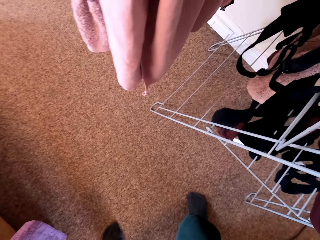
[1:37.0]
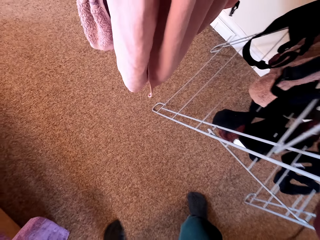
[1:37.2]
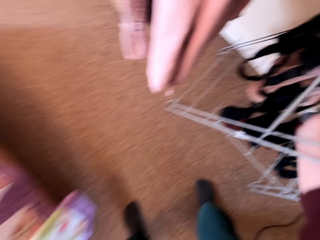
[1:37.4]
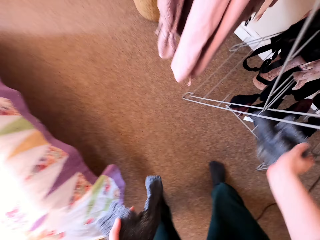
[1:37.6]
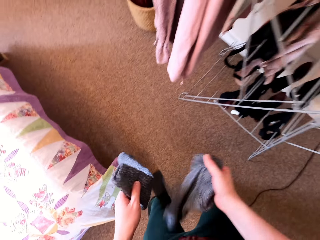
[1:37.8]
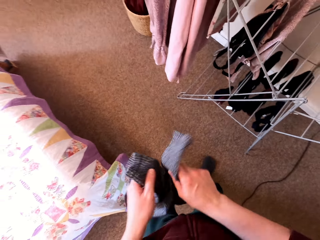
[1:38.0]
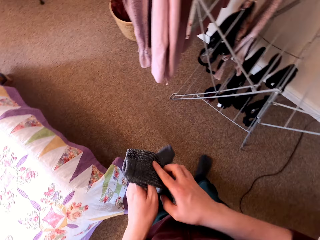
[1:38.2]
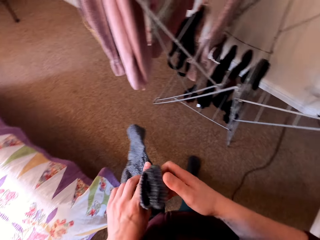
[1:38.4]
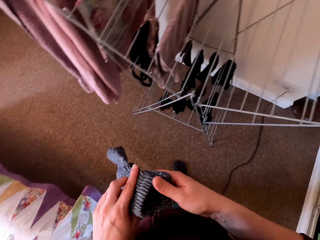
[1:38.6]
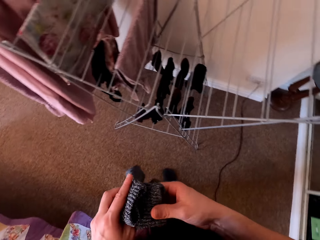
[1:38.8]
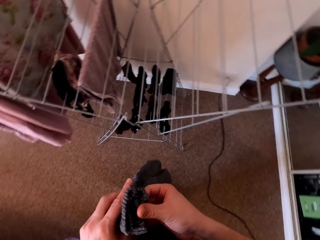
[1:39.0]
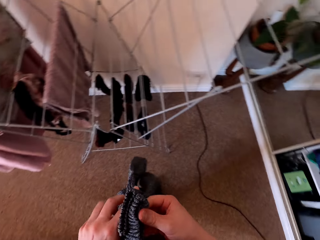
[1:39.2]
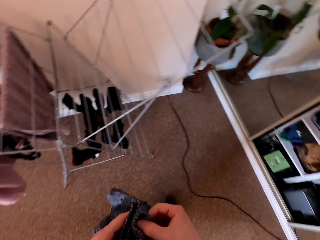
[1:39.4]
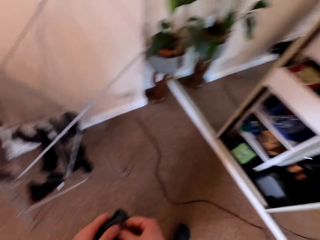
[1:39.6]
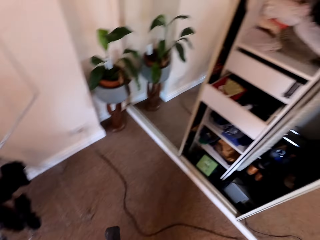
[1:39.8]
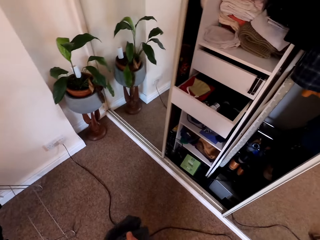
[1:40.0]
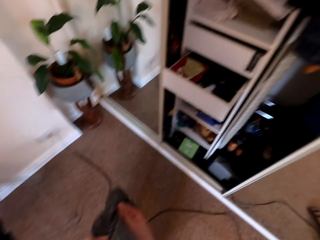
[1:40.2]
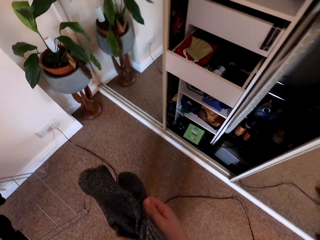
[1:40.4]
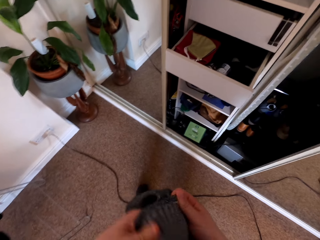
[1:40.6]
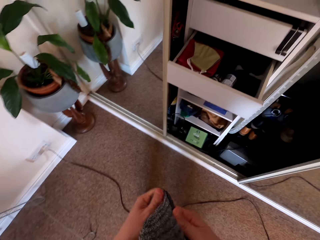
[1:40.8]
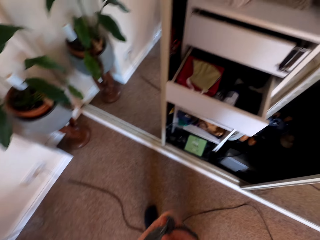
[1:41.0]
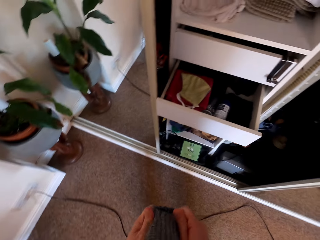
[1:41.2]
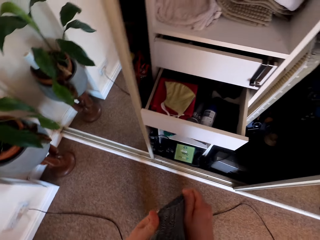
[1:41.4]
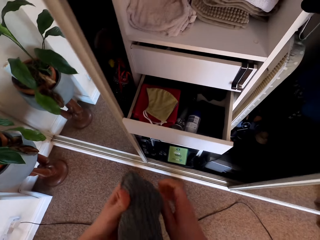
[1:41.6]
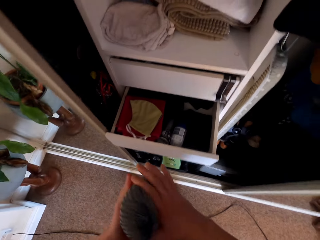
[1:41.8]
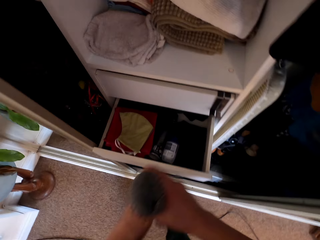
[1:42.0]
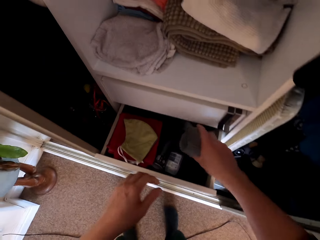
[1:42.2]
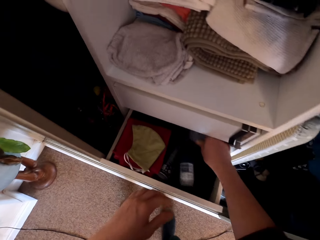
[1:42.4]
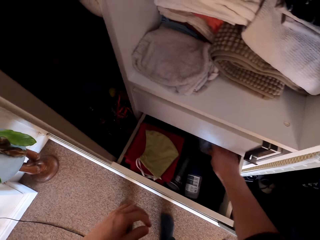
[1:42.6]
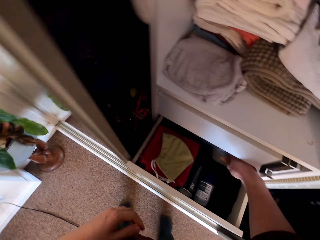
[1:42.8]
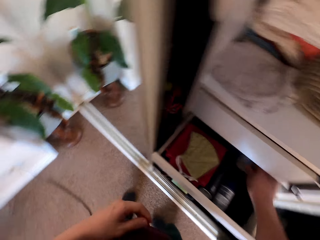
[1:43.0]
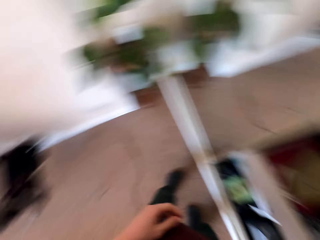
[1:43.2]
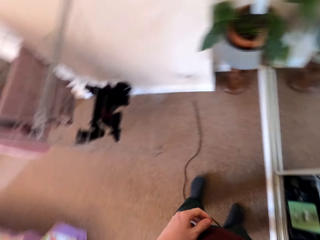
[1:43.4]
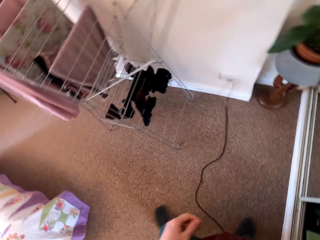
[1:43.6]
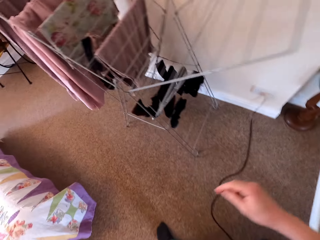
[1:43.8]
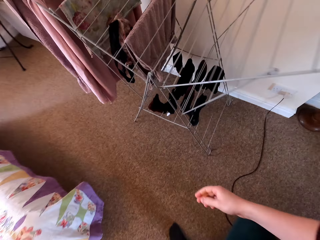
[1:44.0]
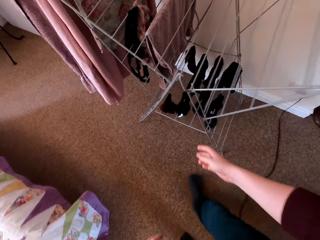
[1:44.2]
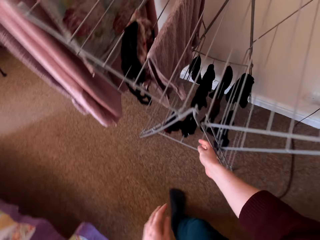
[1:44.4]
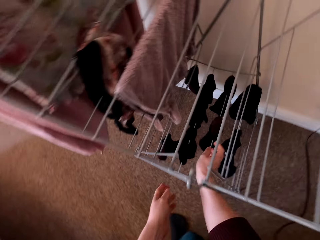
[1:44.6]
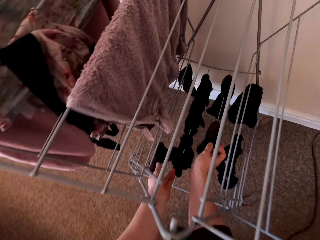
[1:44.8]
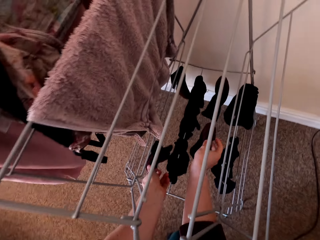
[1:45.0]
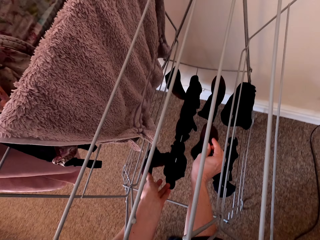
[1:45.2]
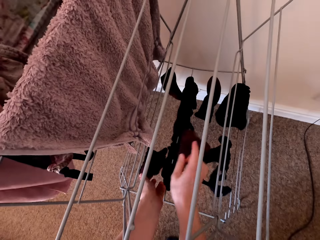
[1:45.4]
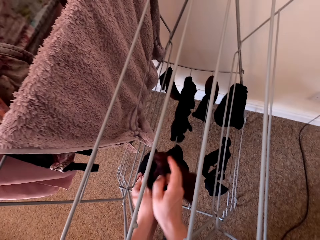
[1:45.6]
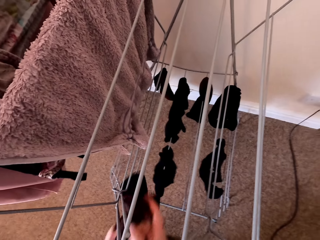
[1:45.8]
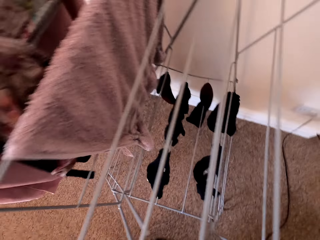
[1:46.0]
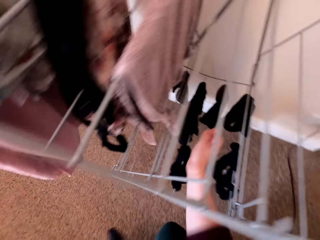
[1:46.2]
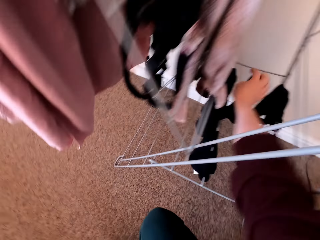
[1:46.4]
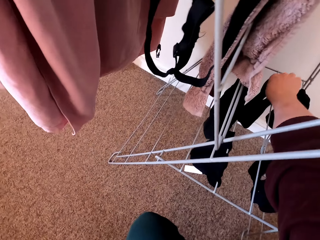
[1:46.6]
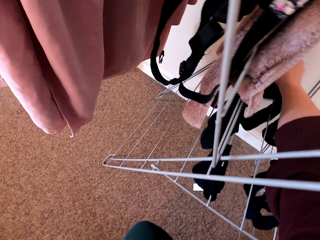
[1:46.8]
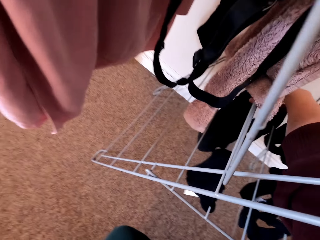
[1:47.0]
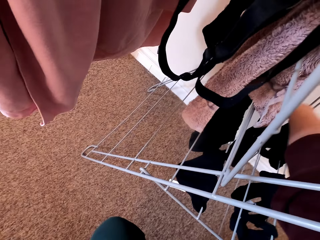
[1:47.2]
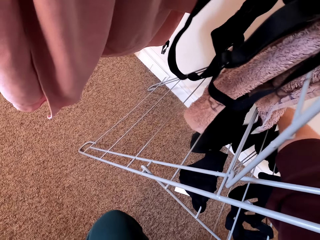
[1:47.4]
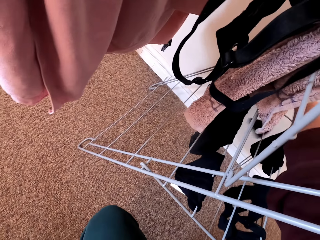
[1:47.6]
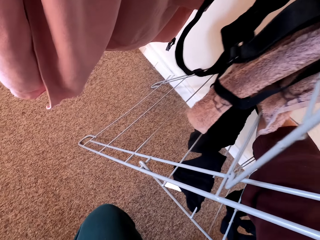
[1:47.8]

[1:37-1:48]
The camera wearer folds the socks. They turn around. They put the socks in the drawer. They turn around. They take other clothes from the hanger stand.

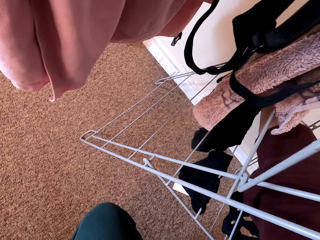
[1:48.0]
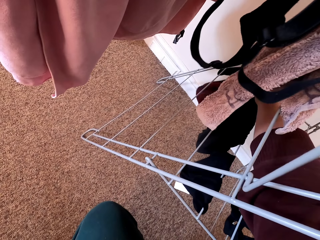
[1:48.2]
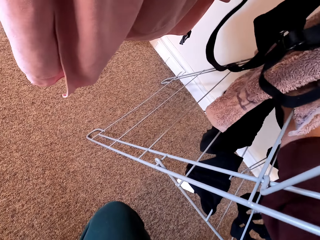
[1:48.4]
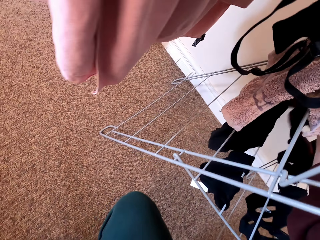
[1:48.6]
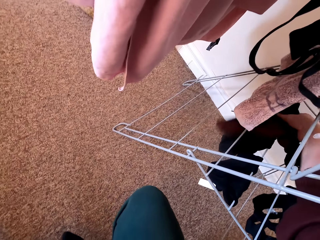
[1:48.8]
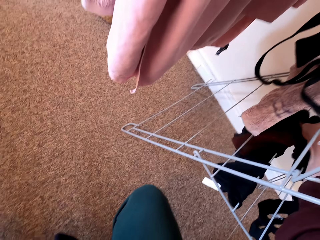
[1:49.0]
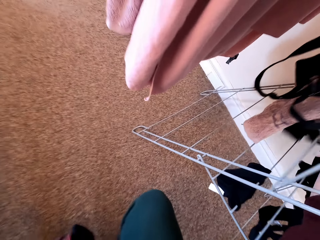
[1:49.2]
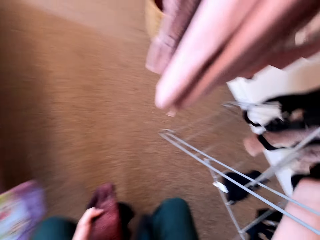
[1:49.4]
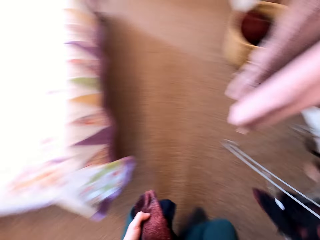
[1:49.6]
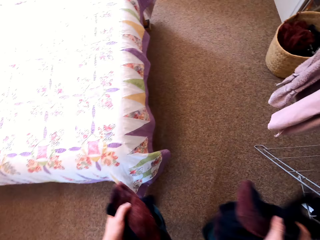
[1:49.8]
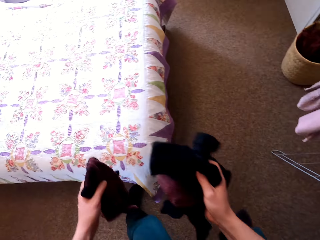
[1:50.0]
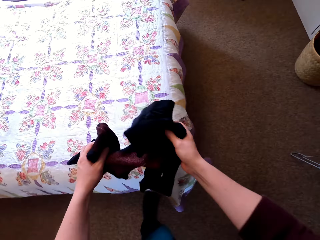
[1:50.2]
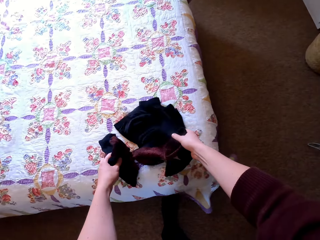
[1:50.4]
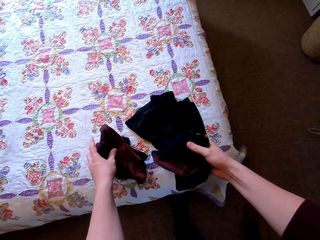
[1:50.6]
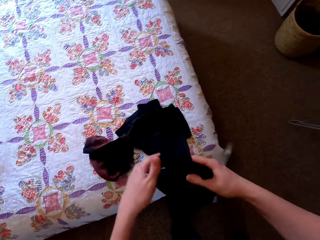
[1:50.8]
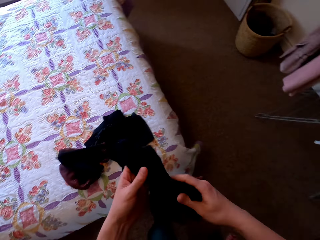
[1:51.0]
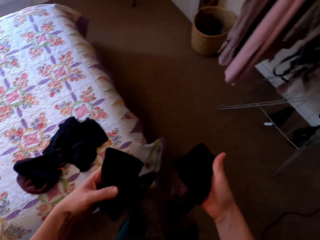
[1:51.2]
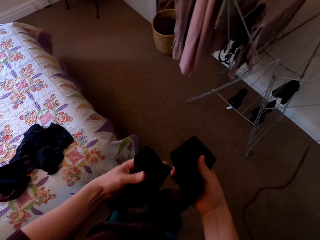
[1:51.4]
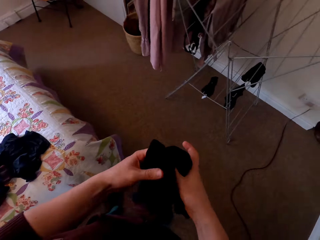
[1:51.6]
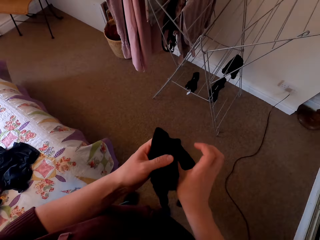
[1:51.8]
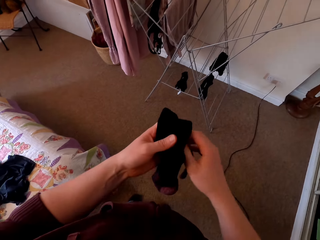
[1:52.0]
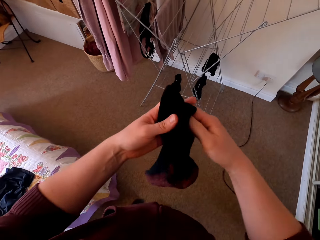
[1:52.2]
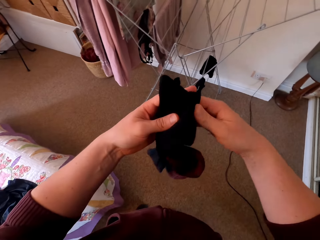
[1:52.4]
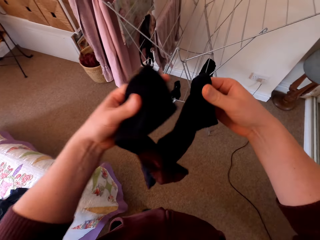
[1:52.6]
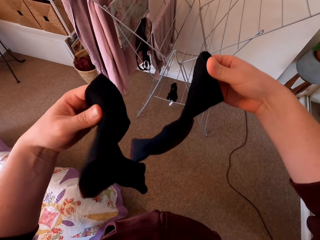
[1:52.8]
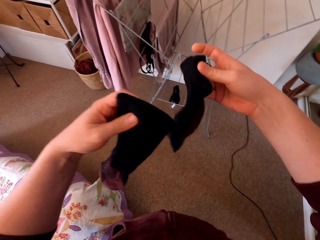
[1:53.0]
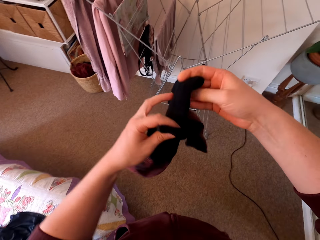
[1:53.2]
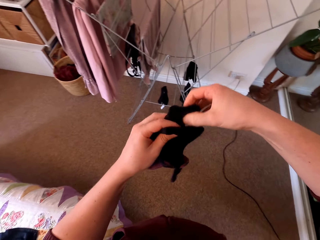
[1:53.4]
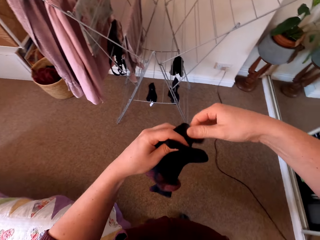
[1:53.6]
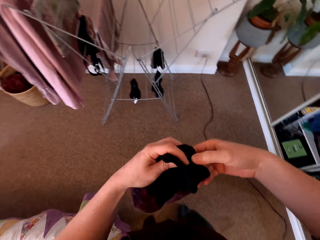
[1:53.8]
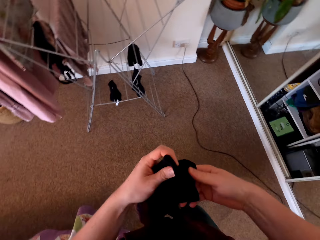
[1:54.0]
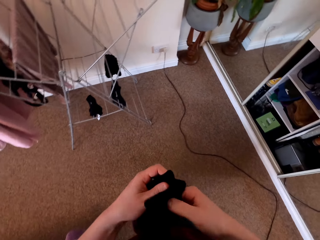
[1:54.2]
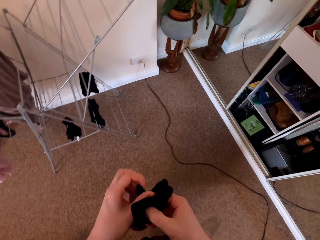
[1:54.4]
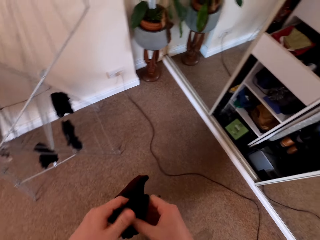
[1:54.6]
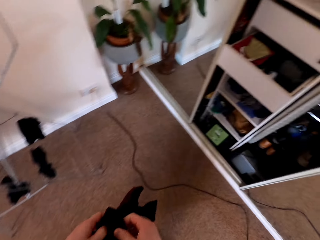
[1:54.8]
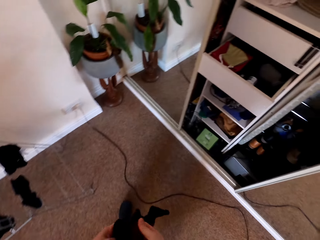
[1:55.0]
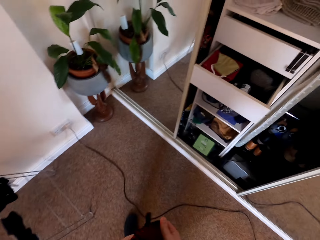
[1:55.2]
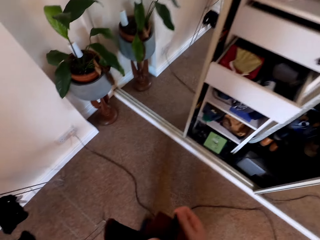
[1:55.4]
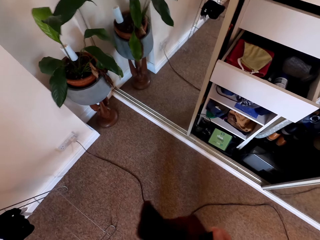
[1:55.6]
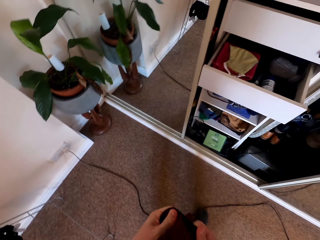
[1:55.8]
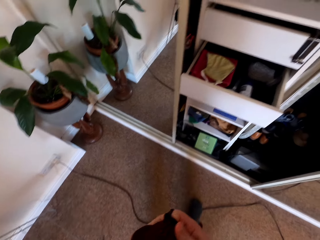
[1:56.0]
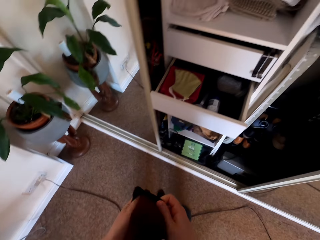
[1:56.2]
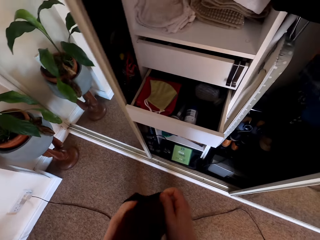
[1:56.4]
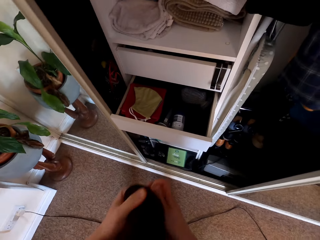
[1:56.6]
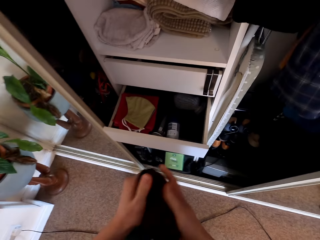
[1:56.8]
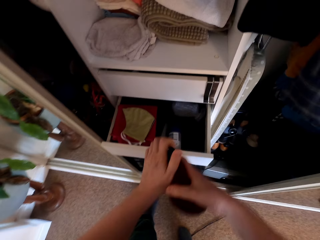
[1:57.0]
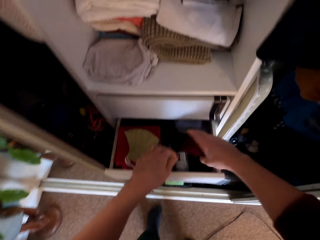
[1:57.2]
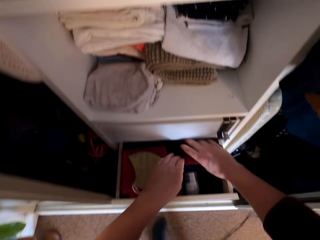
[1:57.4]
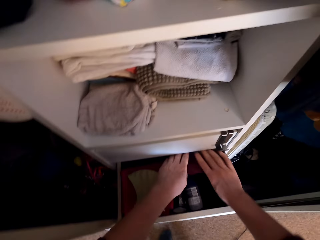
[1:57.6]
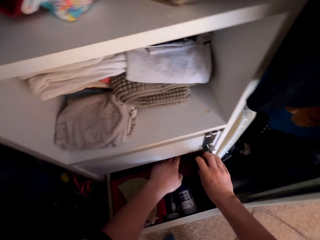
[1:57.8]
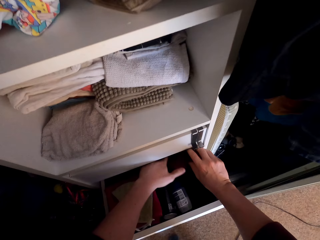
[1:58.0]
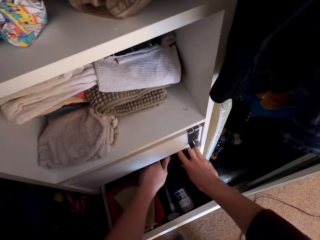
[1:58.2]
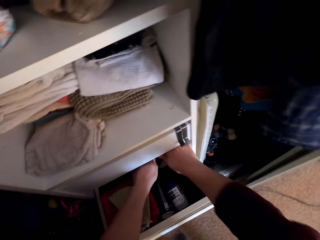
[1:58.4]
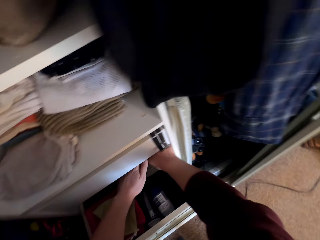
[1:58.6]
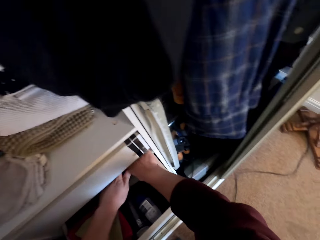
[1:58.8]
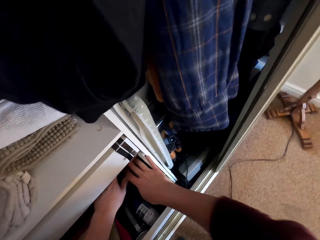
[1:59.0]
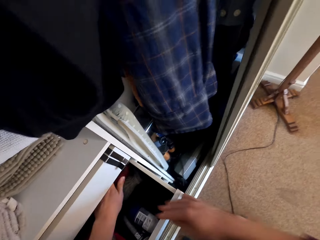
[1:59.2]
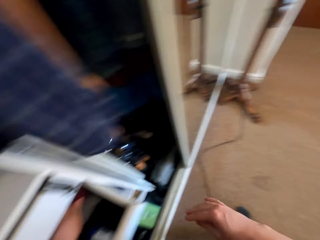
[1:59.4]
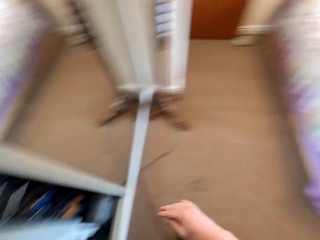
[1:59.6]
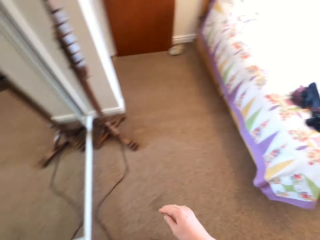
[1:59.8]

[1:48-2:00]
The camera wearer takes more clothes from the hanger stand. They turn around and put the clothes on the bed. They hold socks. They stretch the socks. They fold the socks together. They walk near the wardrobe. They put the socks in the drawer.
